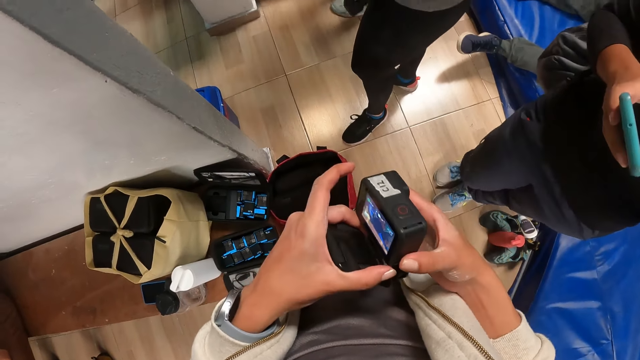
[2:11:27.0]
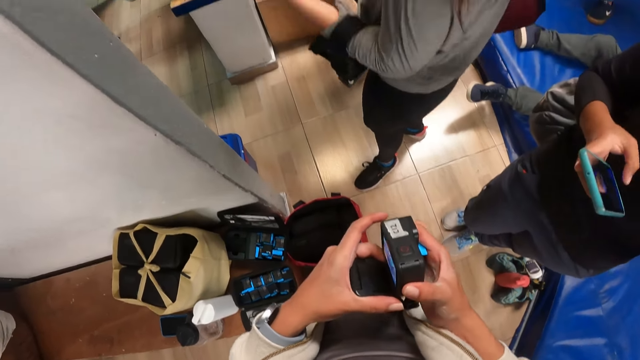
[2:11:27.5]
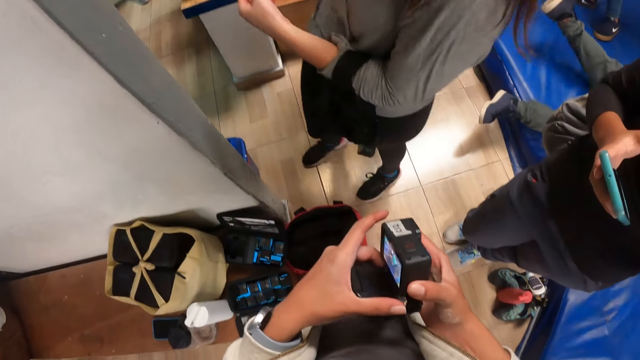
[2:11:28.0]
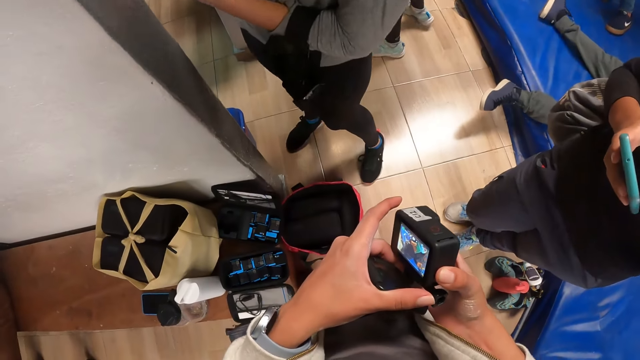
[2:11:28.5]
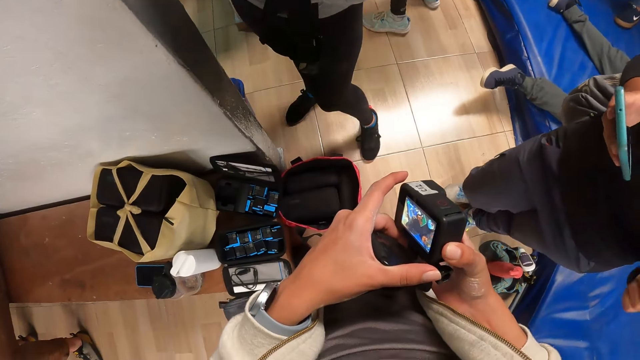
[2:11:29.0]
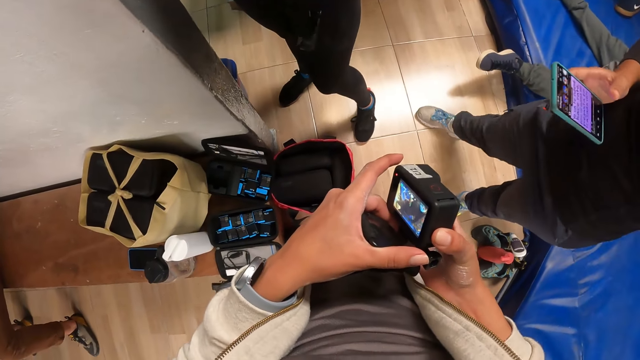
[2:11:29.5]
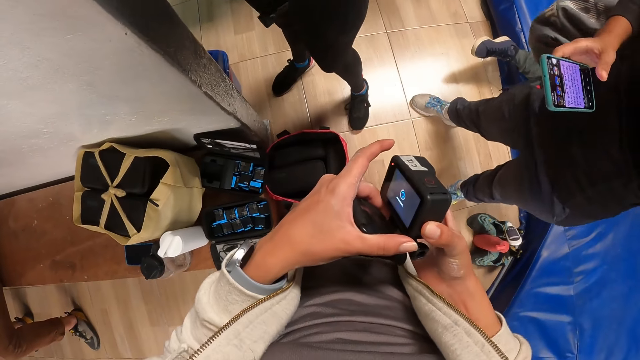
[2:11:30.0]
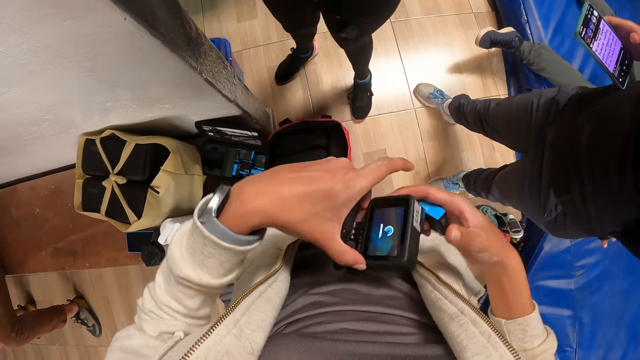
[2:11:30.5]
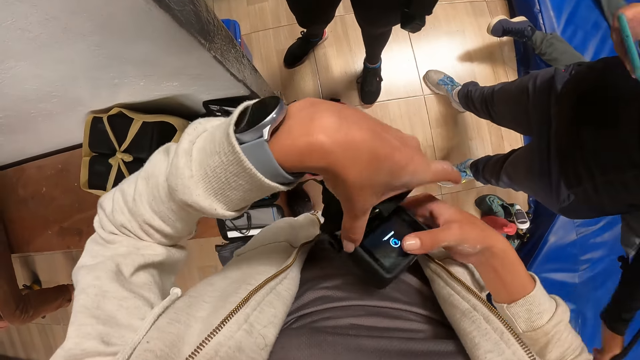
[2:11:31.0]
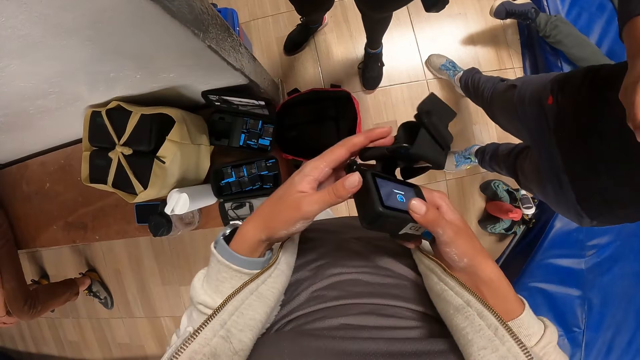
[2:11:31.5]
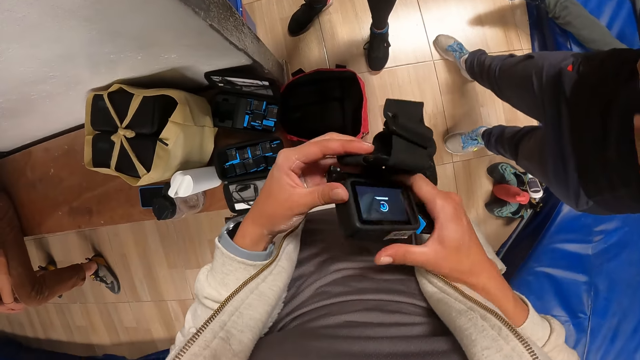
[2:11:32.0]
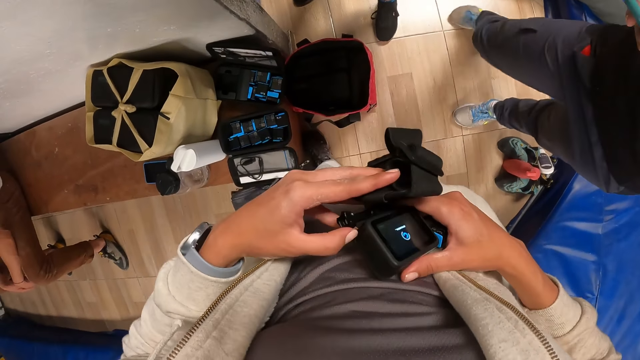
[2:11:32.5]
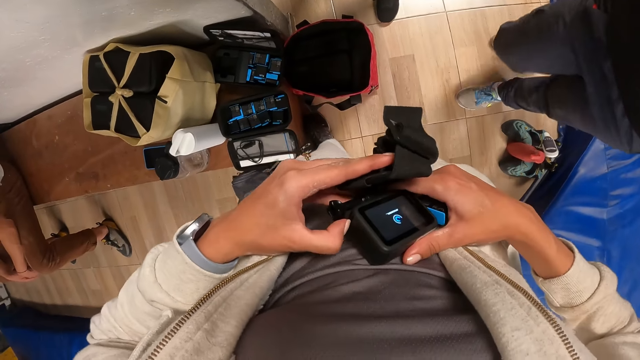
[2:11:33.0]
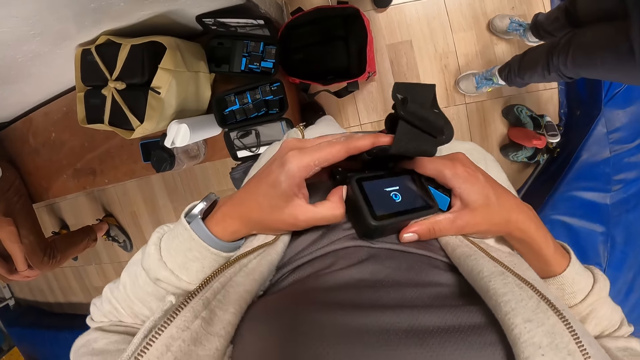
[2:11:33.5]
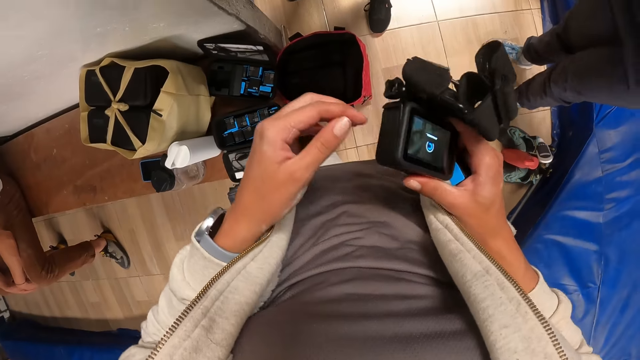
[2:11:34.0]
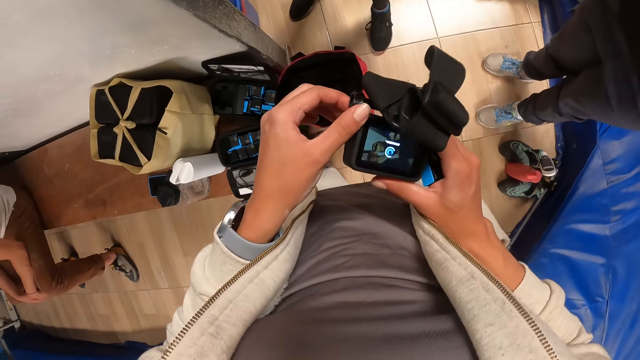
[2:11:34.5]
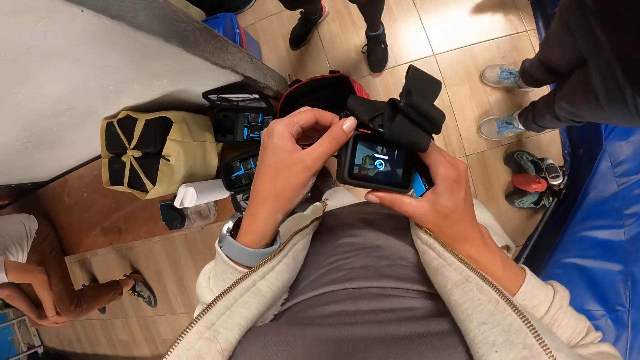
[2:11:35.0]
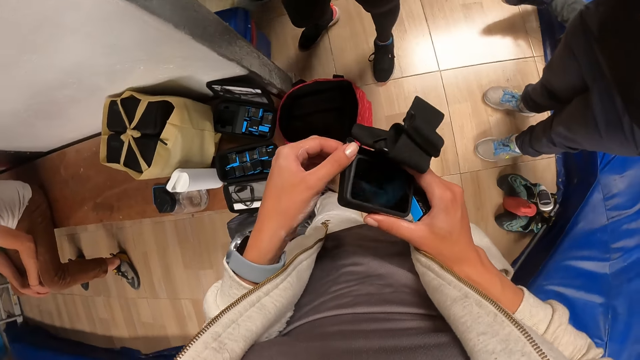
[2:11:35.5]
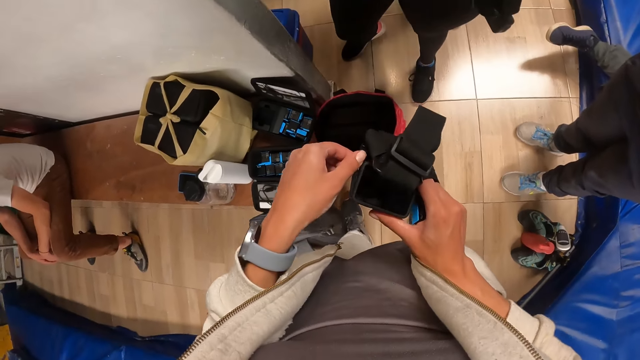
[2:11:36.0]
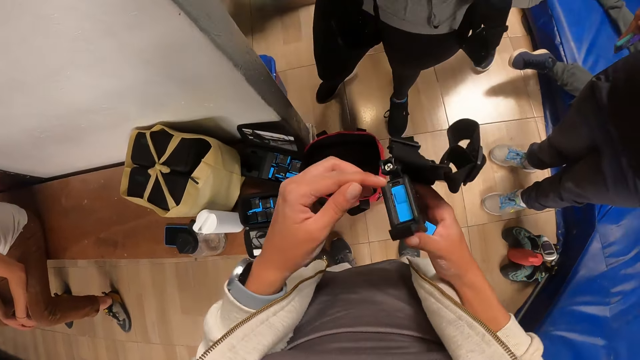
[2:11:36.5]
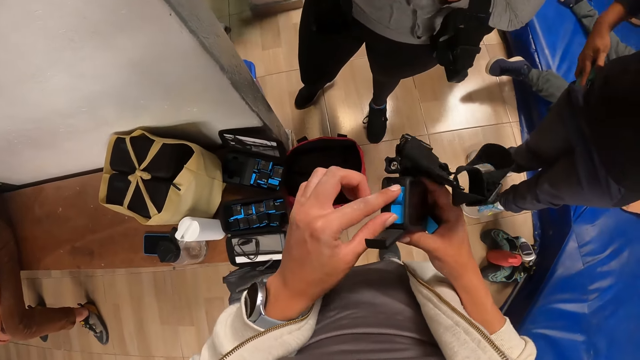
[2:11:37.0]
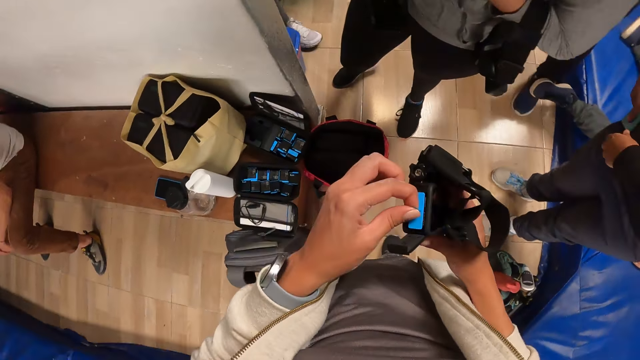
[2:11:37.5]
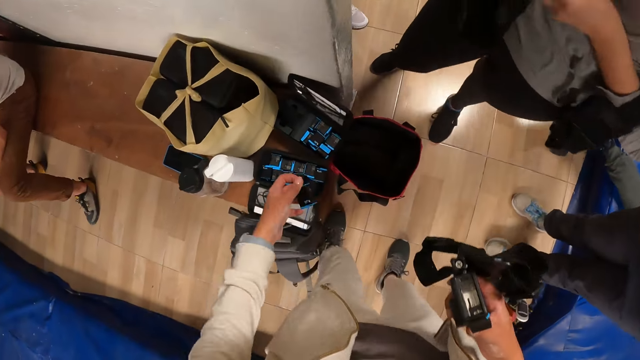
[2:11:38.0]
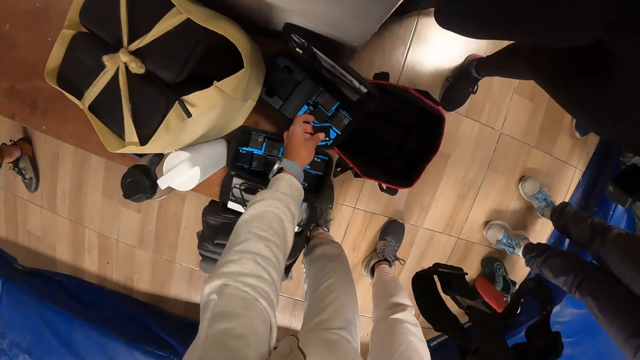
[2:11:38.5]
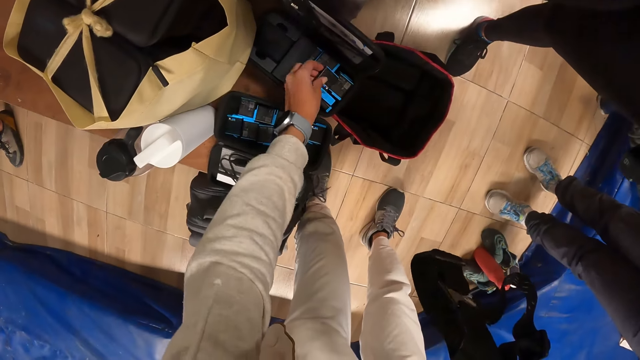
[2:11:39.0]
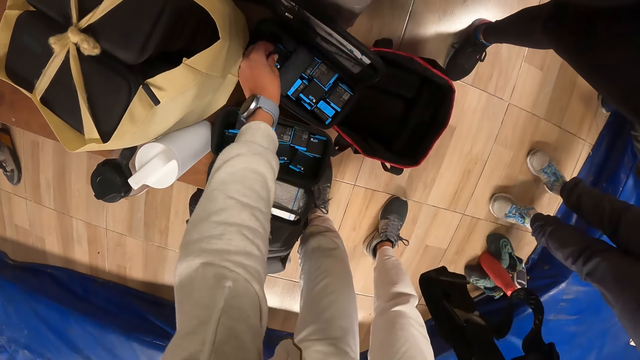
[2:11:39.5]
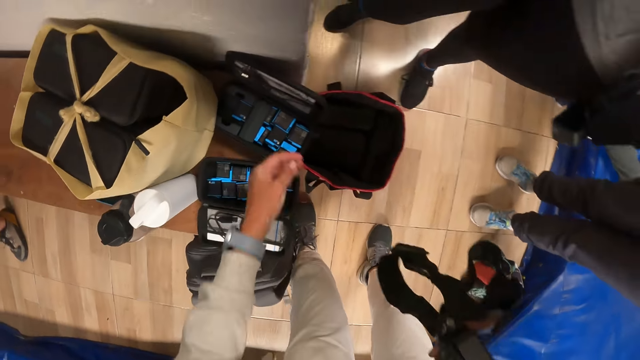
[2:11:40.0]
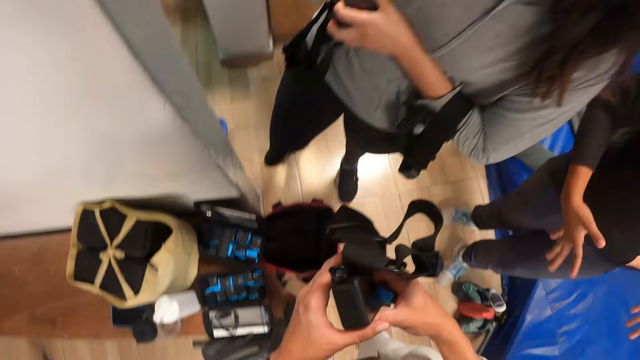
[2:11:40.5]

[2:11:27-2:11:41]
A woman operates a phone in her right hand. The camera wearer switches off the camera in his right hand with his left hand. He presses the camera. He rotates the camera in both hands. The woman wears the other strap of a bag on her back in her left hand. The camera wearer opens the camera cartridge compartment with his left hand. He removes the cartridge from the camera in his right hand with his left hand. The woman puts the phone in her right hand in her pocket. The camera wearer drops the cartridge in his left hand in the pouch.

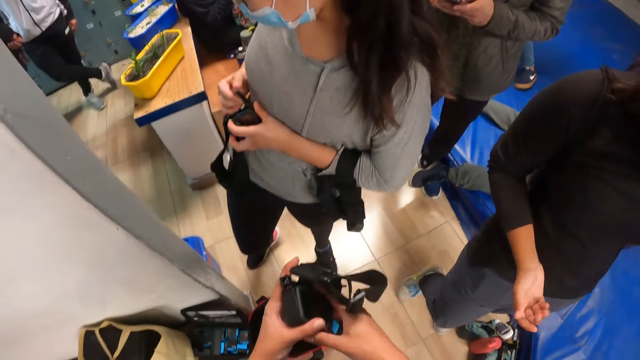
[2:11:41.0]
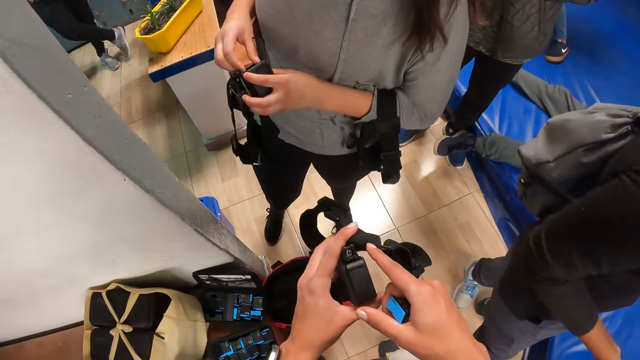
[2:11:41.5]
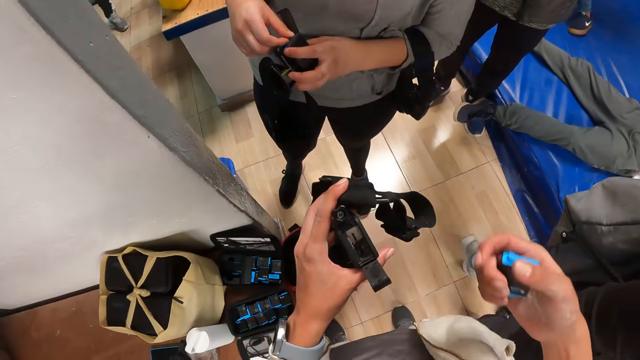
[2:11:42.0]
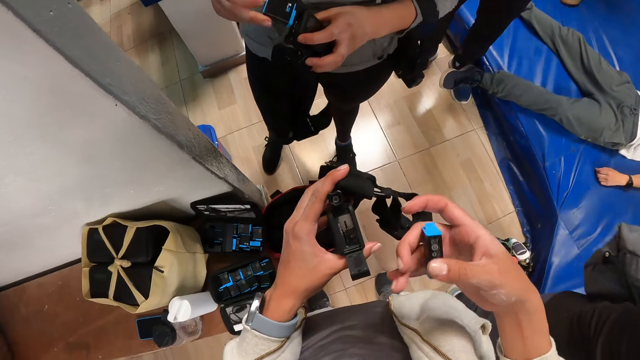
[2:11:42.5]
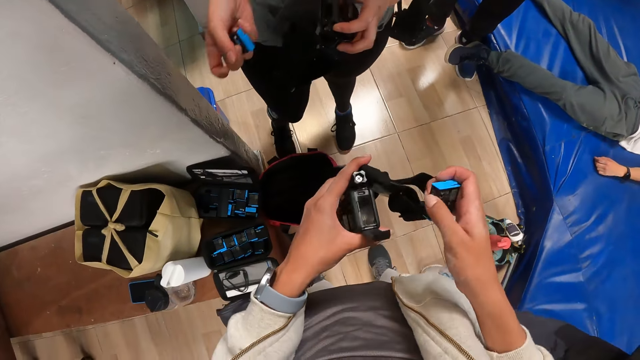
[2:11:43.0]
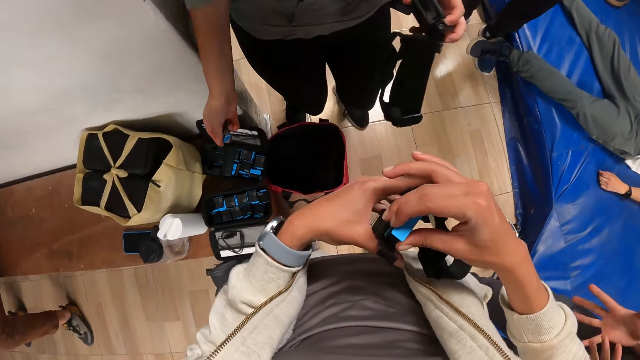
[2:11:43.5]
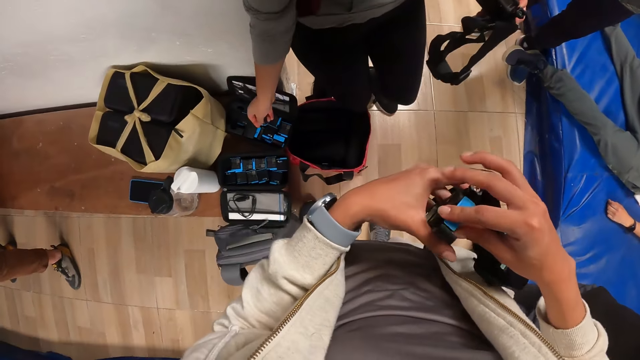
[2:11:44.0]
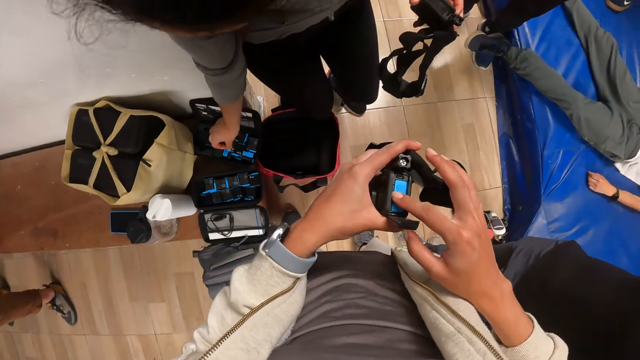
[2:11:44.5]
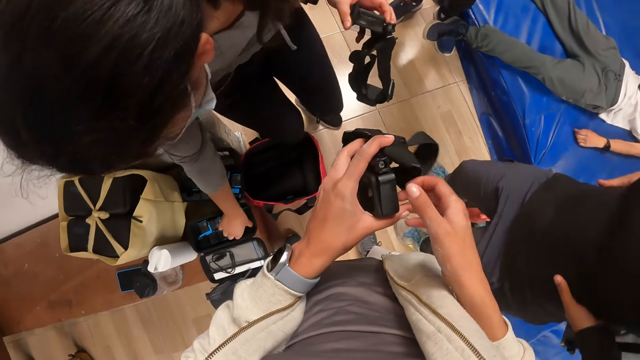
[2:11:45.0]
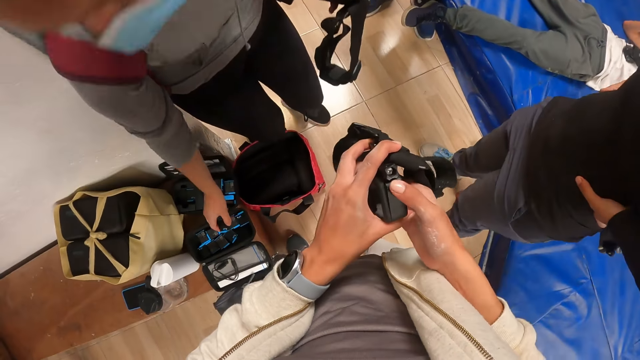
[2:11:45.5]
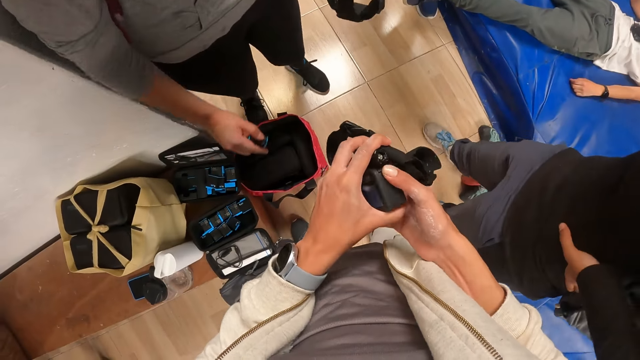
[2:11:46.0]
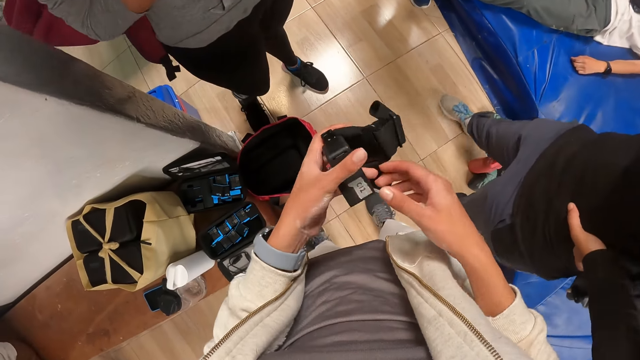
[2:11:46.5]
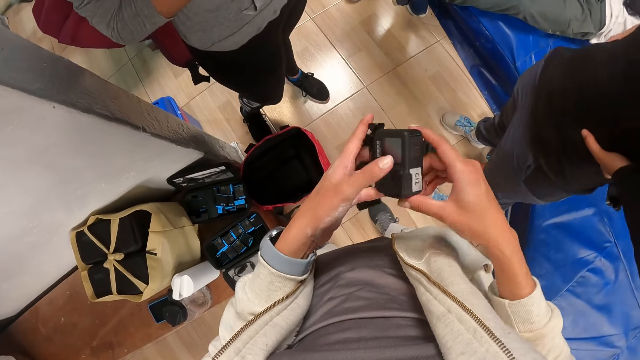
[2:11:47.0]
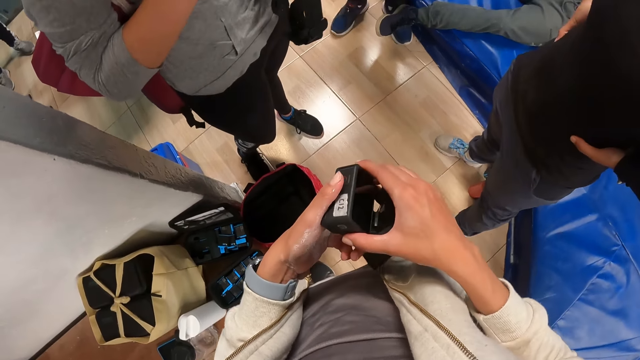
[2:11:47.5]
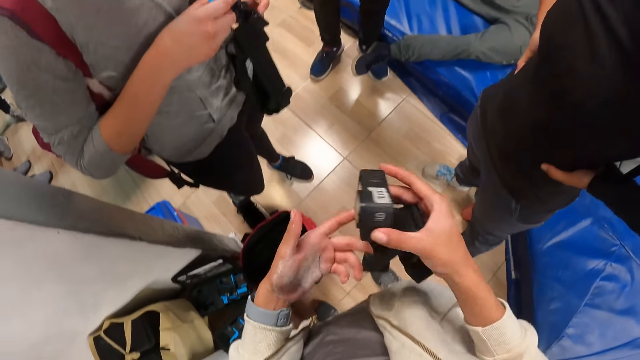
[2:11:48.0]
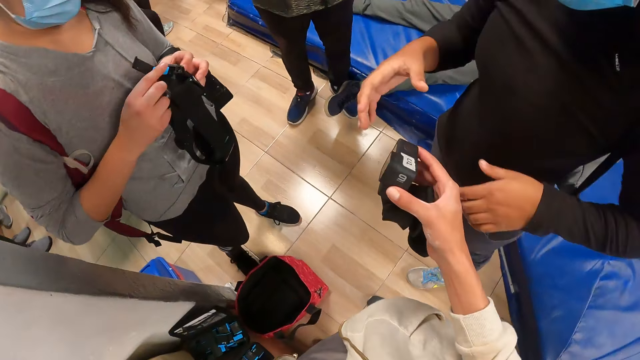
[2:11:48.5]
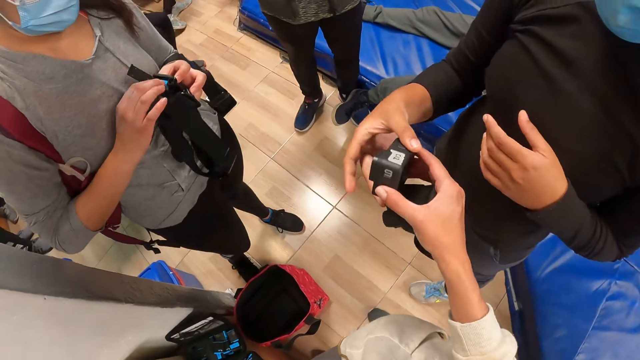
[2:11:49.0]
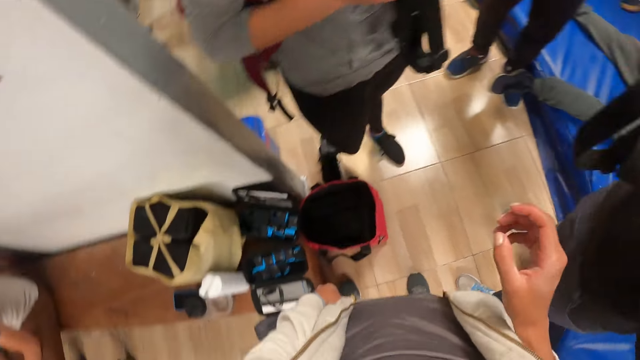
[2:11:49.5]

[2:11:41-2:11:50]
The camera wearer opens the camera cartridge compartment with his right hand. He inserts the cartridge in his right hand in the camera. A woman drops the cartridge in her right hand in the pouch. The camera wearer closes the camera cartridge compartment with his right hand. The woman picks a cartridge with her right hand from the pouch. The camera wearer presses the head camera cartridge compartment with his right hand. He rotates the head camera in both hands. The woman inserts the cartridge in her right hand in the camera in her left hand. A man collects the head camera from the camera wearer with his right hand. The camera wearer hands the camera to the man.
